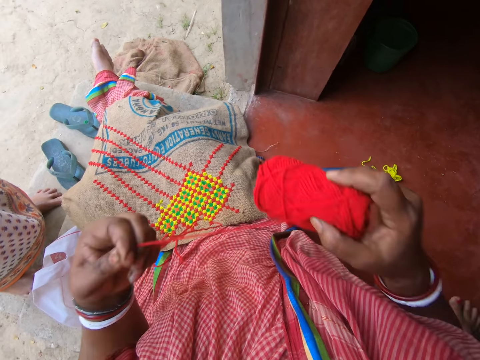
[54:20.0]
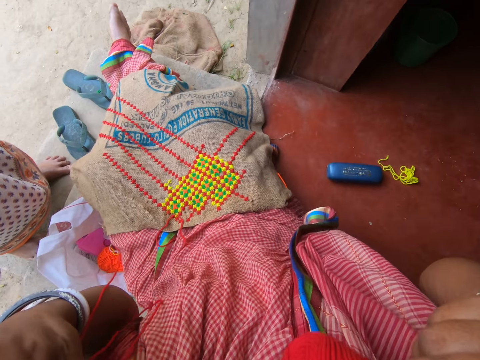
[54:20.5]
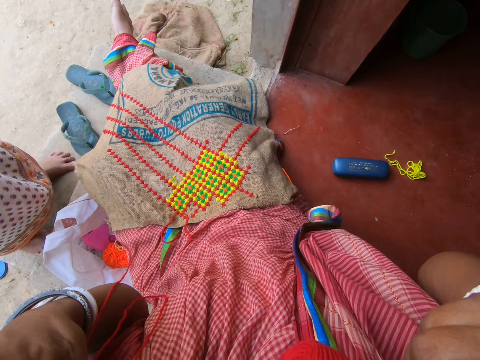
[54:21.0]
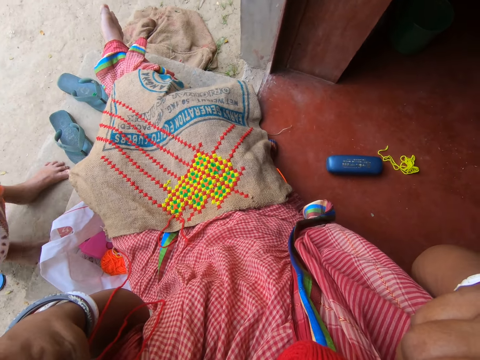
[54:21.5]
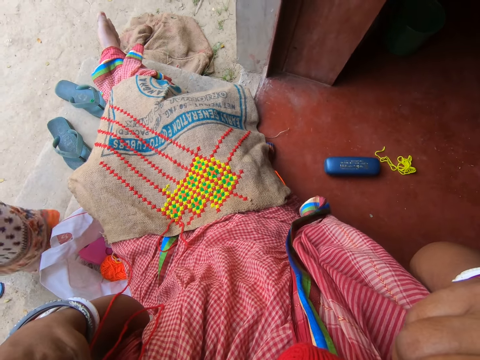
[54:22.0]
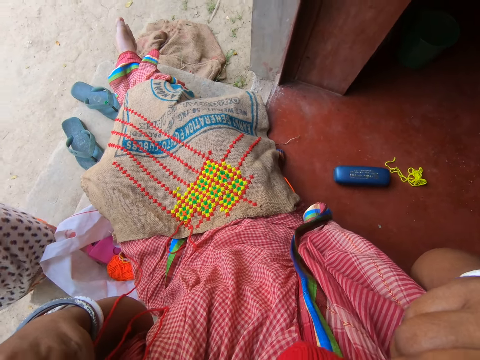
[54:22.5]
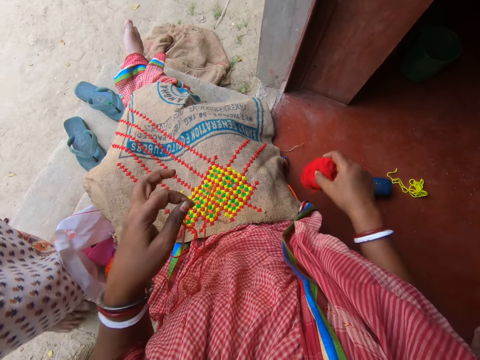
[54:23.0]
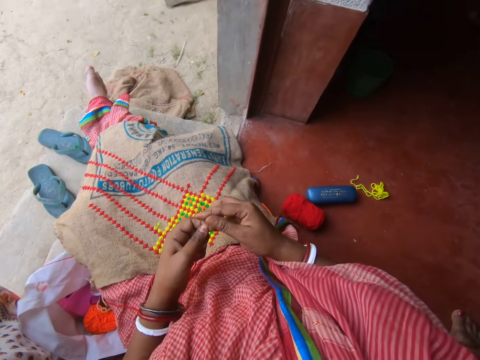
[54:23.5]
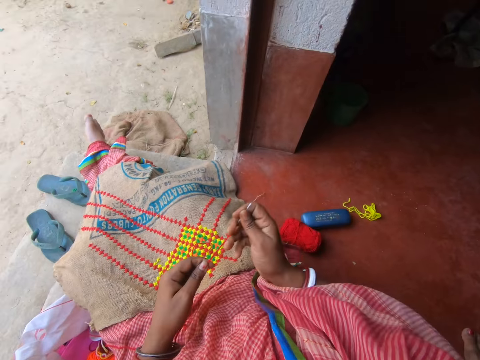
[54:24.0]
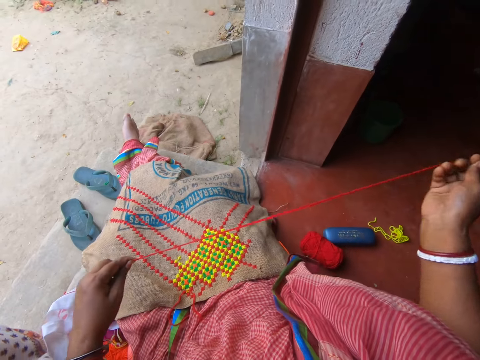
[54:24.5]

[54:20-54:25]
The camera wearer cuts the yarn in her hands with her teeth. She drops the ball of yarn on the floor with her right hand. She takes the crocheting hook with her right hand from her left hand. She stretches the yarn in the crocheting hook with her hands. She adjusts the thread.
